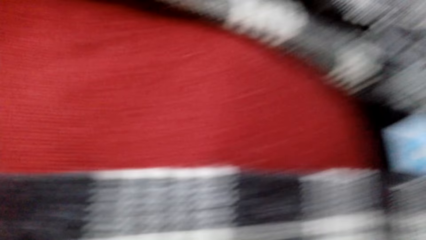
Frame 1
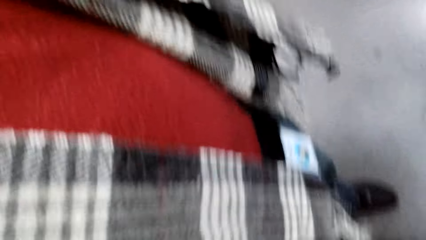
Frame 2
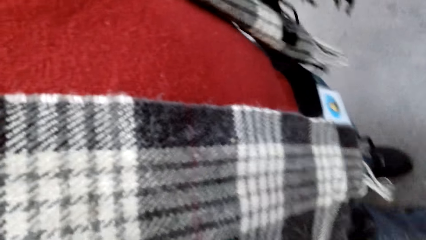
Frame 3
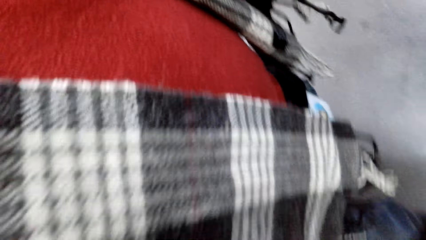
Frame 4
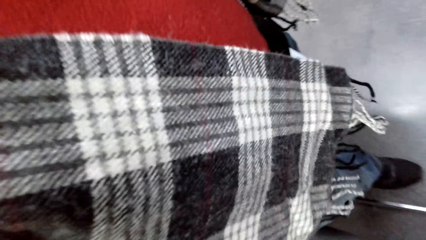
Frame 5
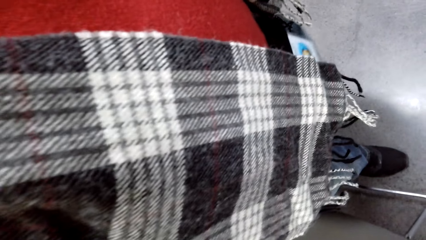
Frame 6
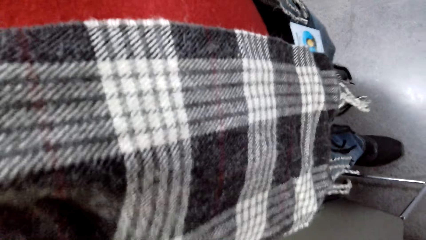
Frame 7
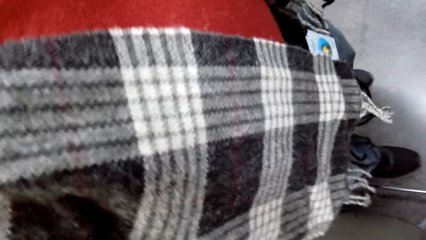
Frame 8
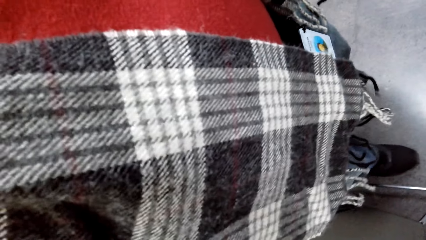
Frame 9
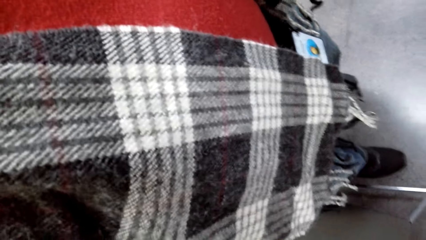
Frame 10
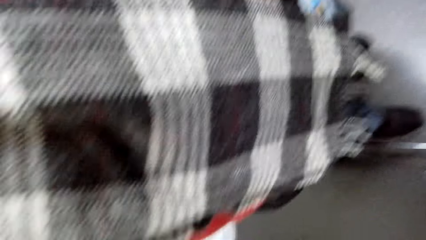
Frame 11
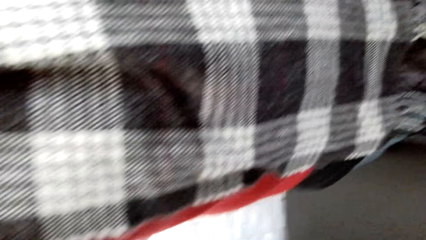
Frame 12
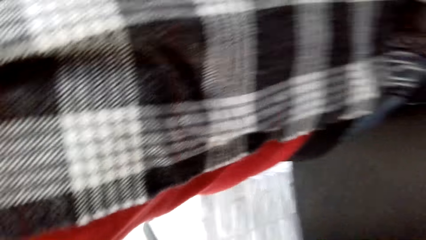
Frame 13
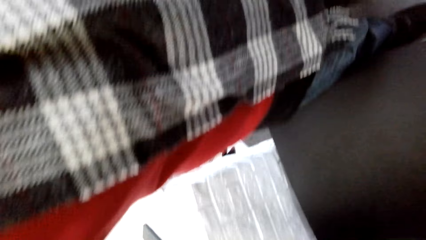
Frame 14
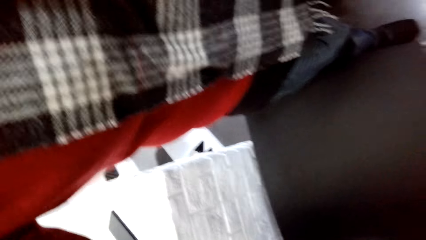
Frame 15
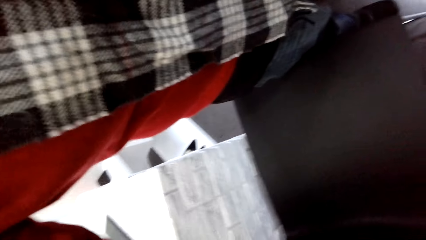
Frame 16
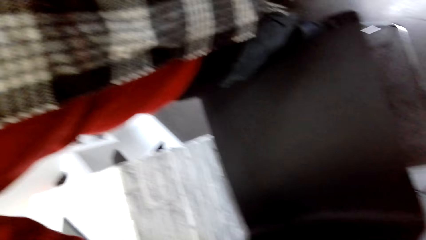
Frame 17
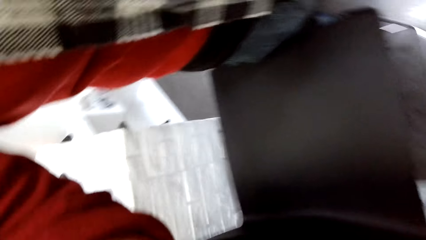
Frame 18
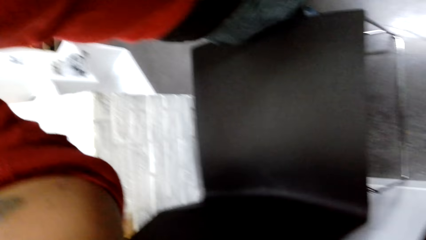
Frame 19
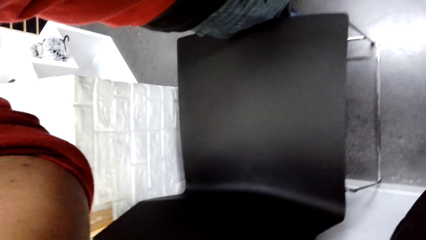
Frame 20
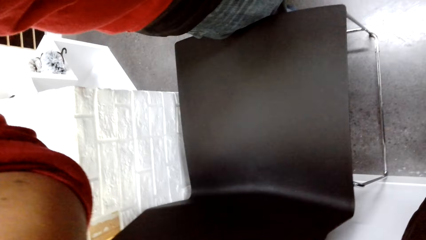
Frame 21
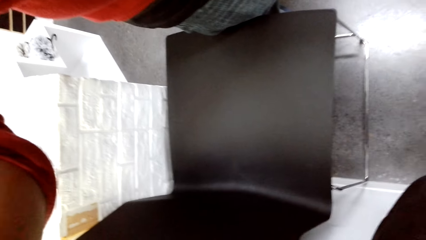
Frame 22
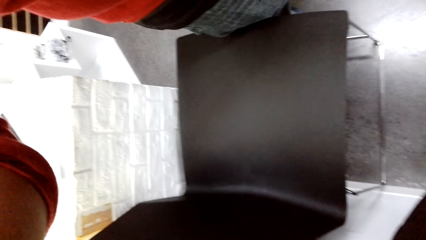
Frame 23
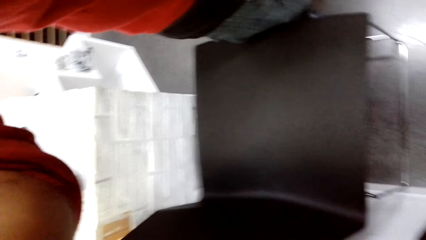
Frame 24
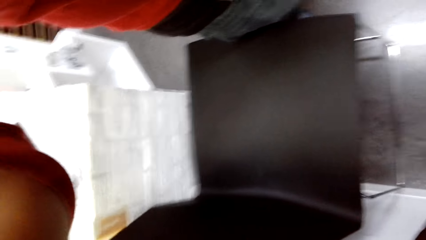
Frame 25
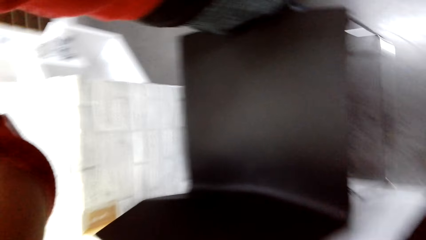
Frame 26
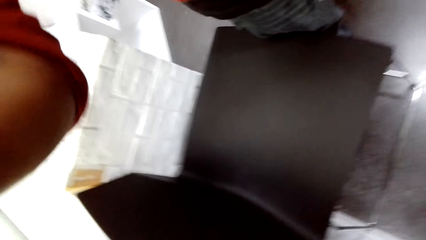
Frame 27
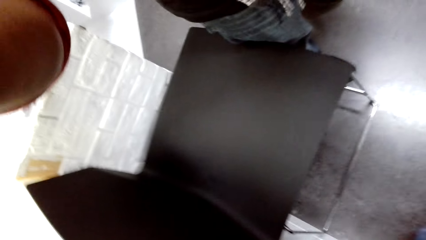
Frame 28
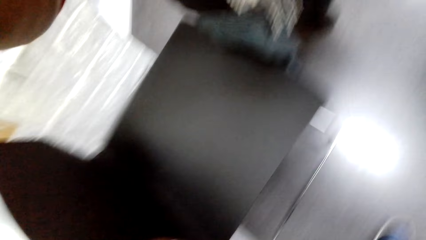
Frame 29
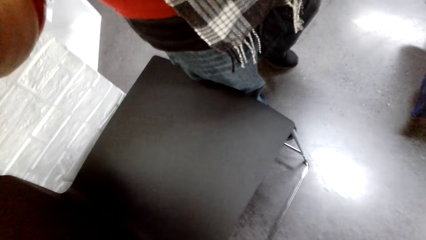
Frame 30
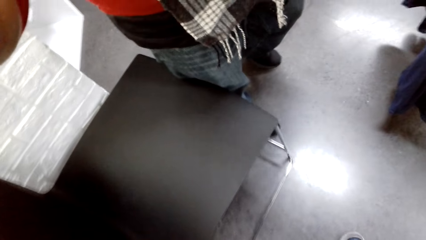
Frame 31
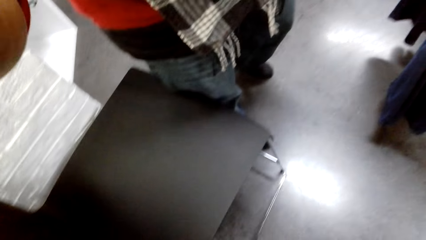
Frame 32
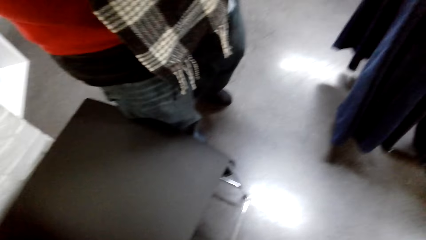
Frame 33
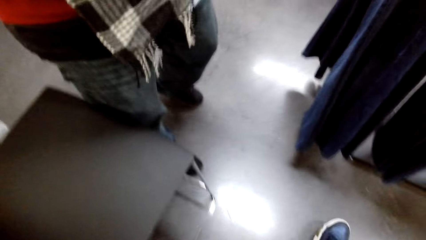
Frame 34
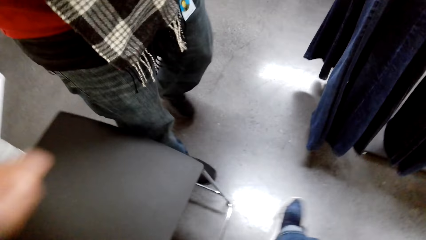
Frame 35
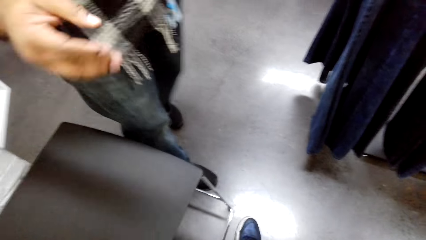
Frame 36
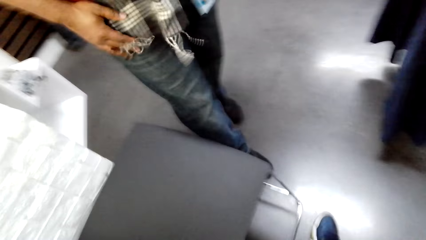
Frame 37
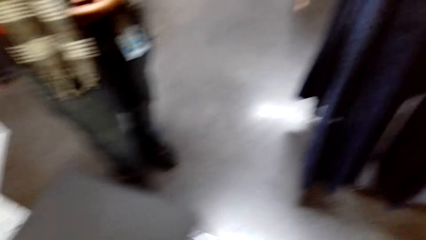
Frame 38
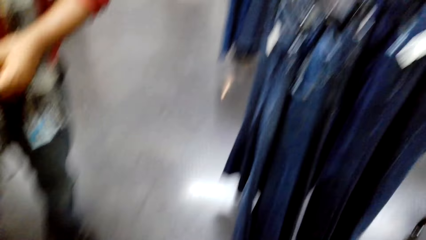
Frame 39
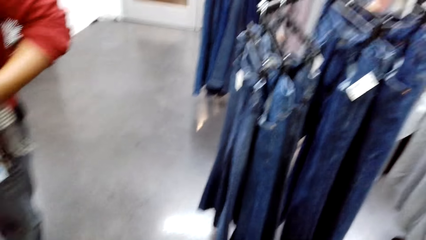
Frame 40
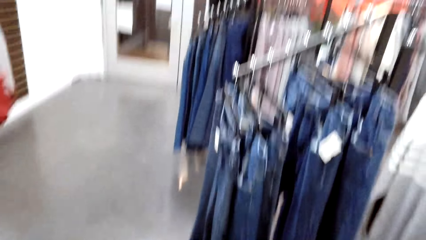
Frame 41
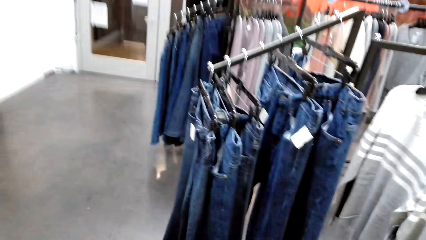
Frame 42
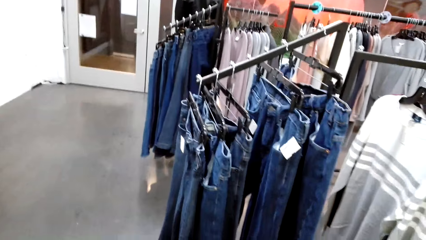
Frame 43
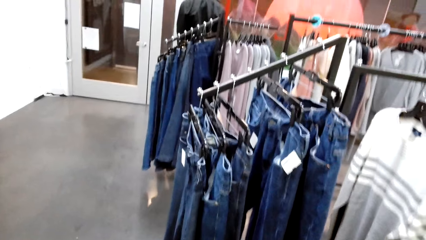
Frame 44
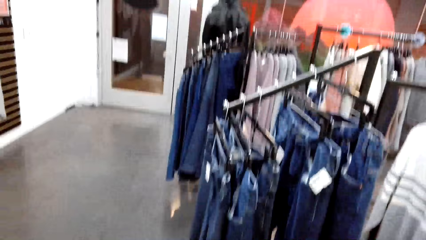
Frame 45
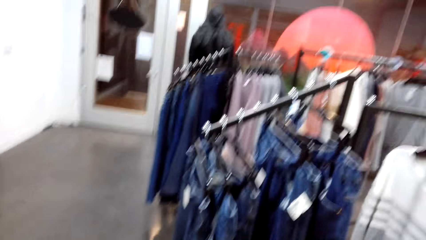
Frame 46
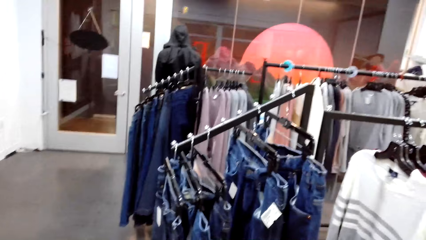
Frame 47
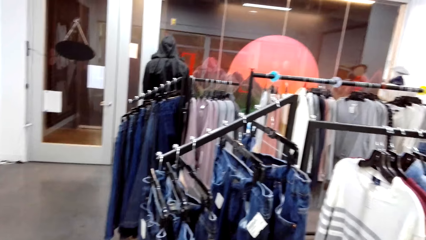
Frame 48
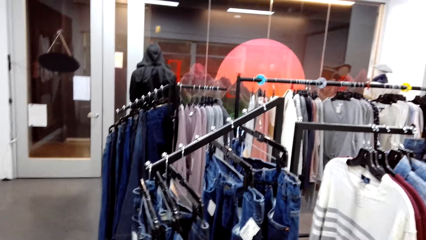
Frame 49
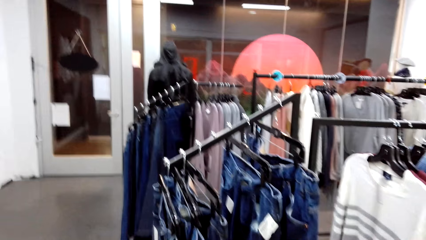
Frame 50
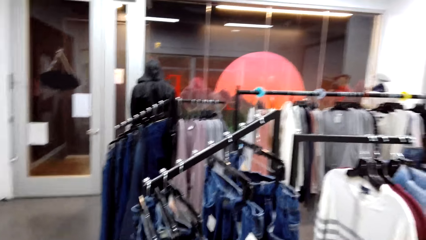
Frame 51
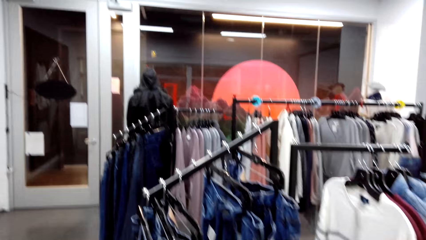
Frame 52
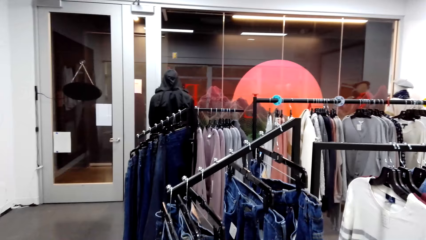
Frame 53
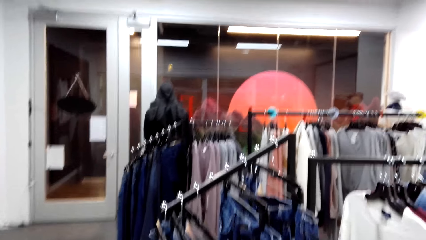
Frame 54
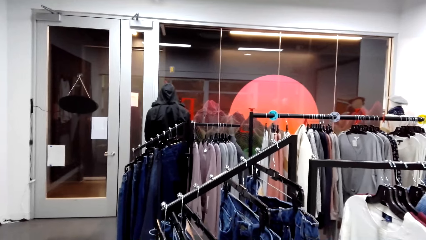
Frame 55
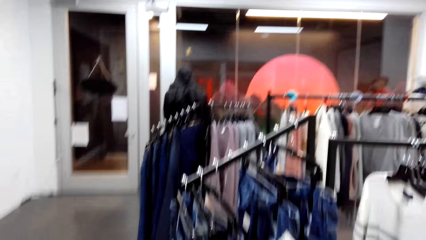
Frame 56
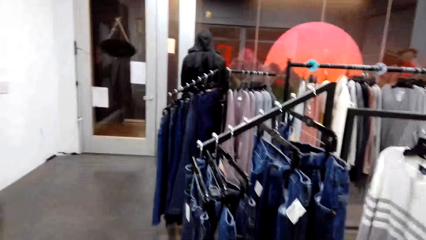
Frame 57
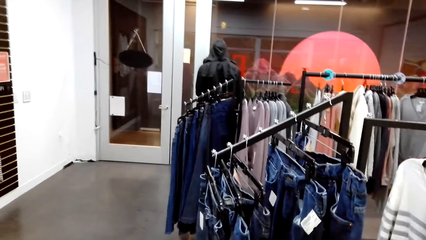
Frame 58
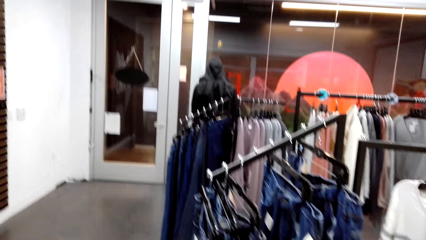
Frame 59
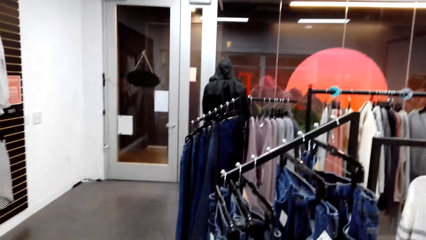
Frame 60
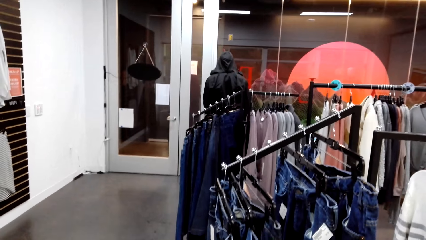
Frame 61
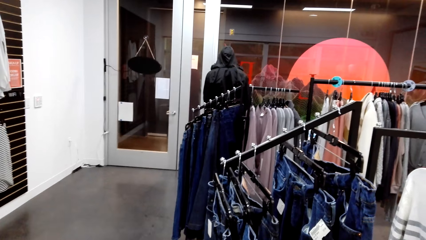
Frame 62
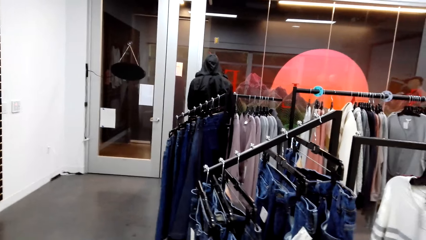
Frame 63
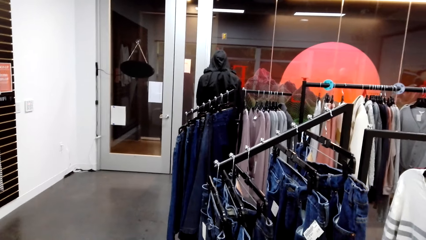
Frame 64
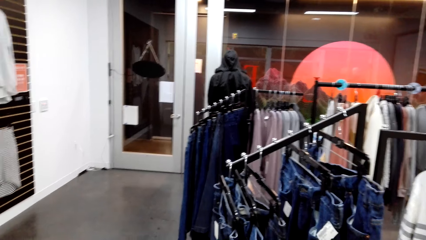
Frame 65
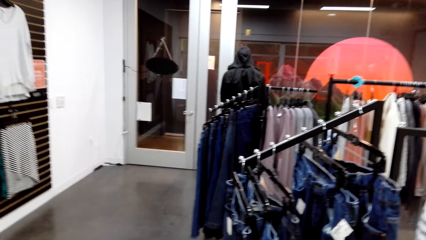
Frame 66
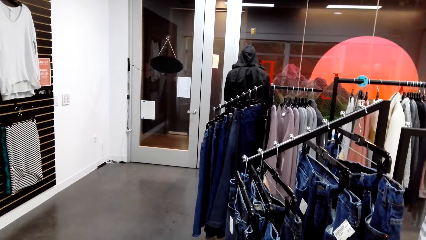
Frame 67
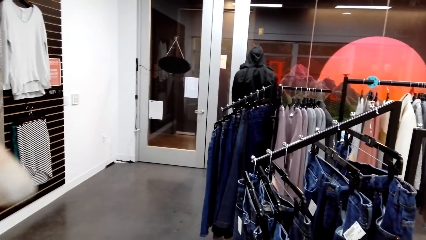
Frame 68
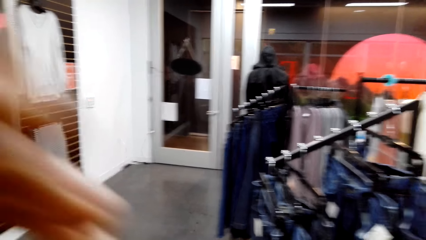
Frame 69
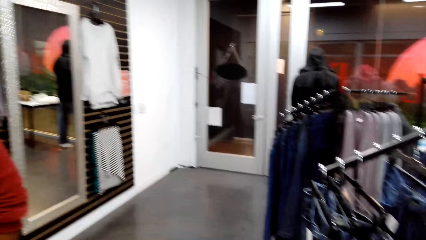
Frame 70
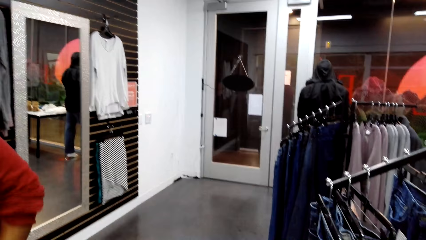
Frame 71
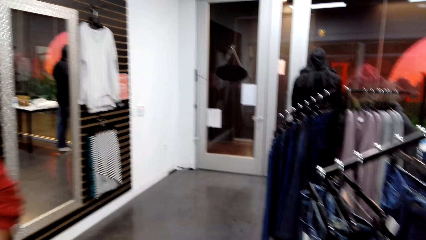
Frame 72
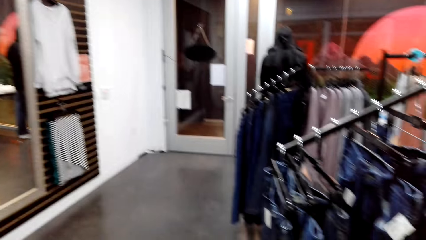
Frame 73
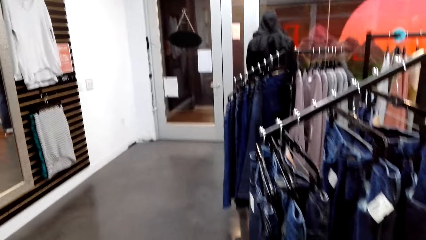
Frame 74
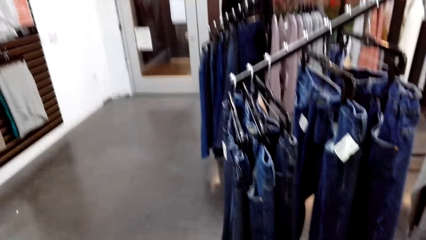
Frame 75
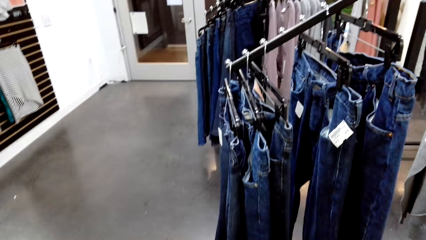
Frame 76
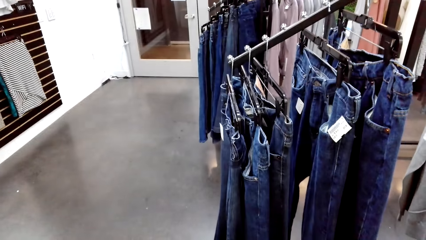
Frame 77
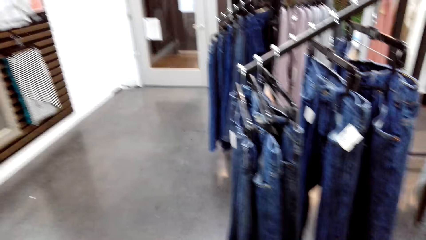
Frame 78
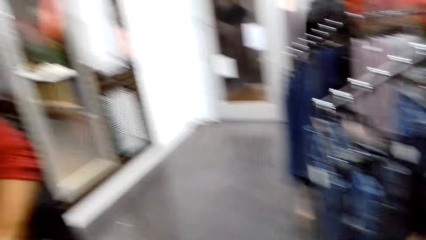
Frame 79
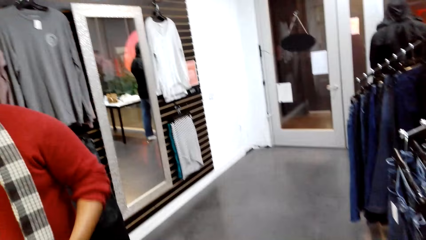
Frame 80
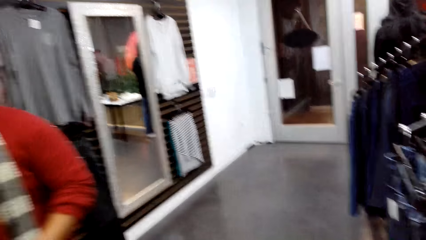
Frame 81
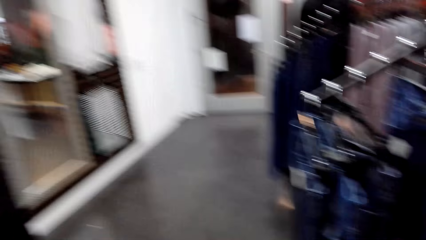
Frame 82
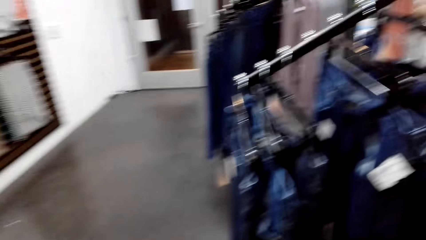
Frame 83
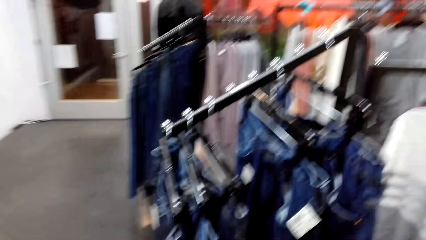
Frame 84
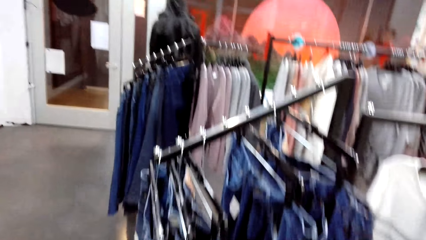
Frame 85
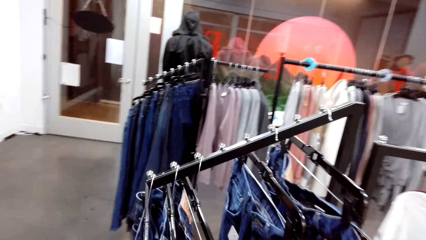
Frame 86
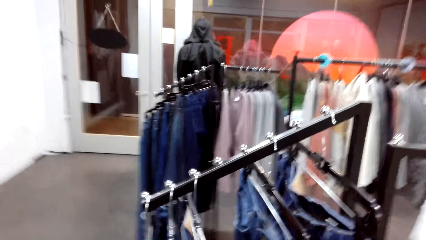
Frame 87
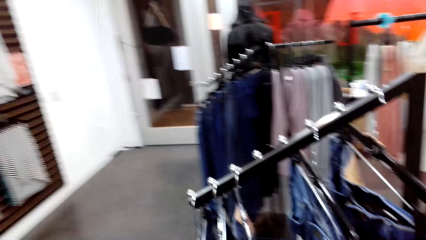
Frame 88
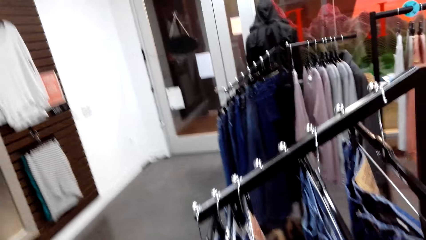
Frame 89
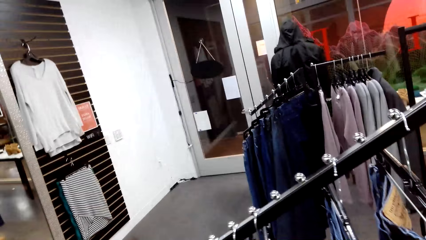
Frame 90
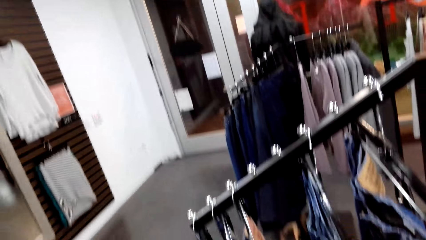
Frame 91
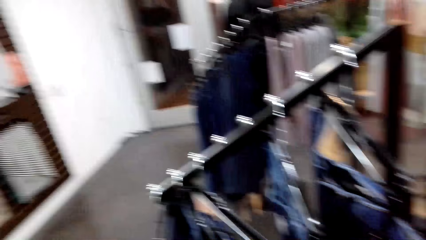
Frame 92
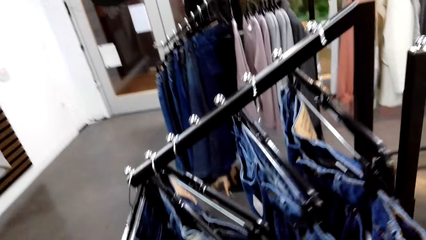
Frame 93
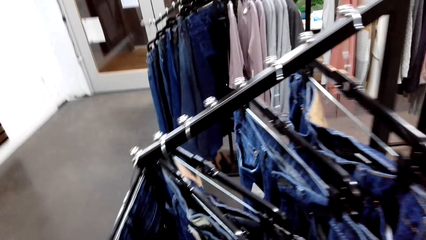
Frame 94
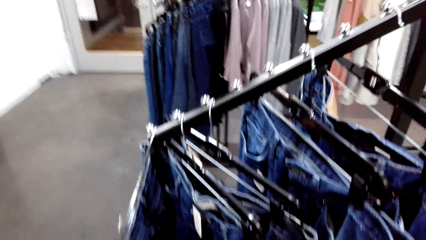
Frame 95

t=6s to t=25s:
The camera wearer places the camera in the boutique. They look around.
